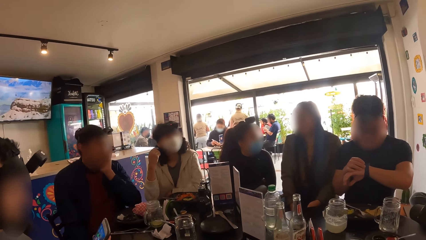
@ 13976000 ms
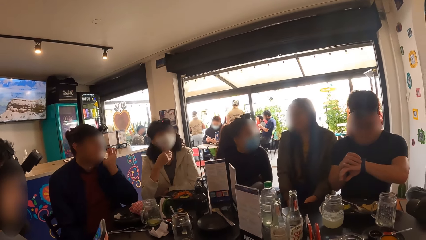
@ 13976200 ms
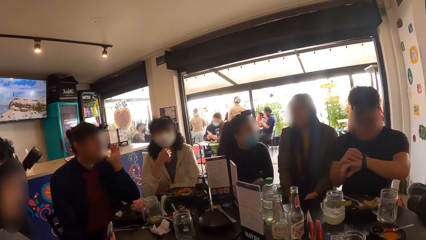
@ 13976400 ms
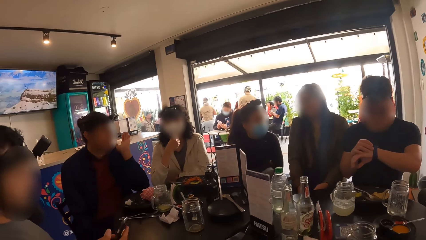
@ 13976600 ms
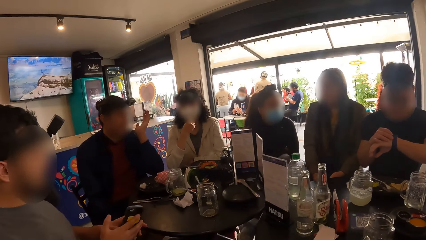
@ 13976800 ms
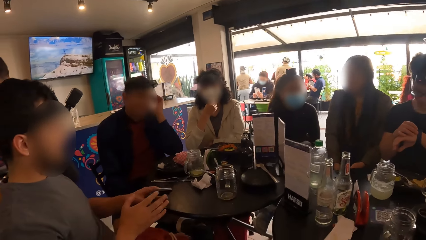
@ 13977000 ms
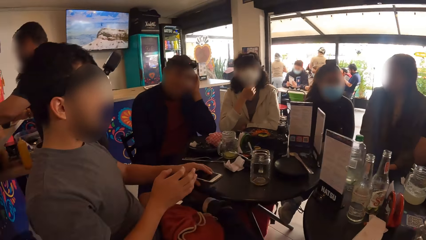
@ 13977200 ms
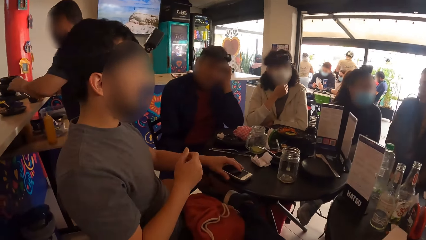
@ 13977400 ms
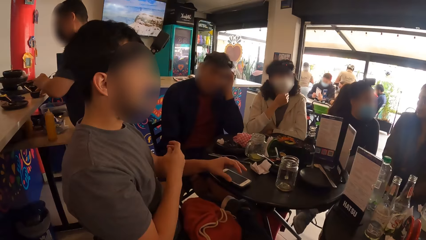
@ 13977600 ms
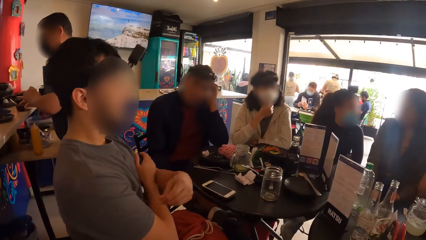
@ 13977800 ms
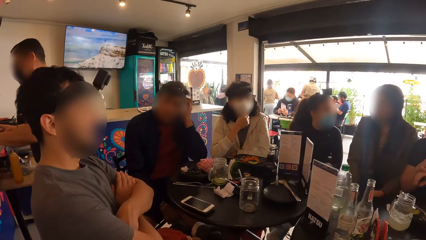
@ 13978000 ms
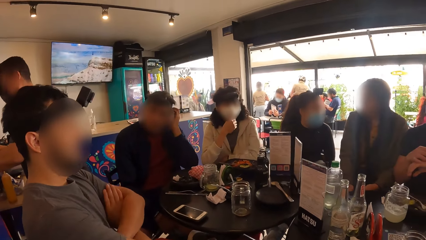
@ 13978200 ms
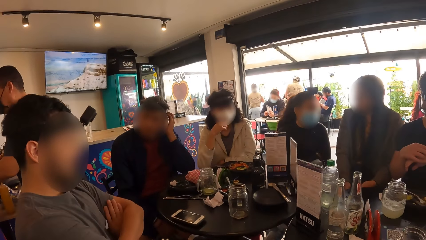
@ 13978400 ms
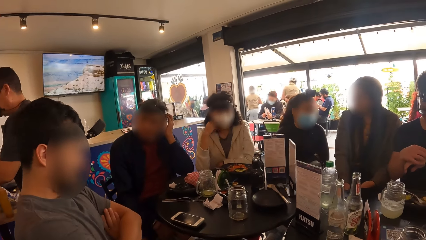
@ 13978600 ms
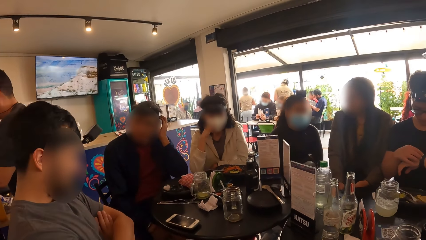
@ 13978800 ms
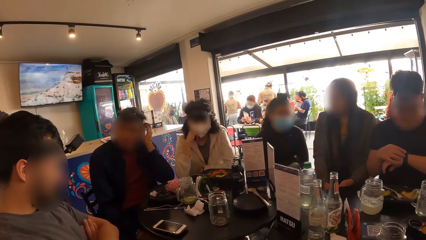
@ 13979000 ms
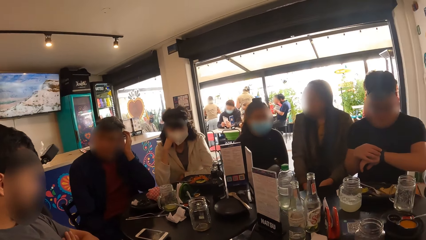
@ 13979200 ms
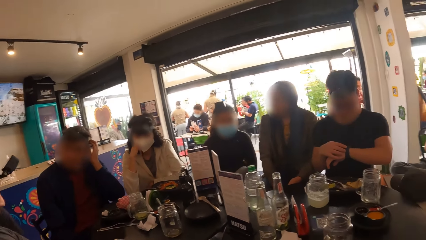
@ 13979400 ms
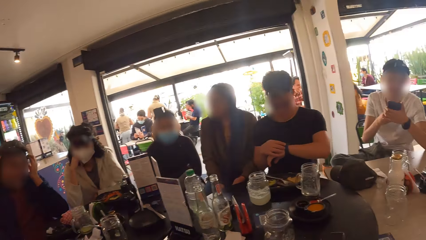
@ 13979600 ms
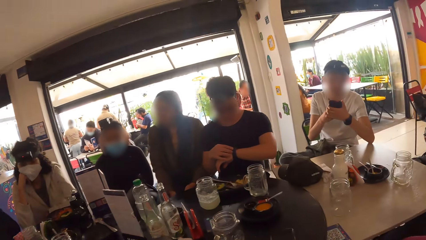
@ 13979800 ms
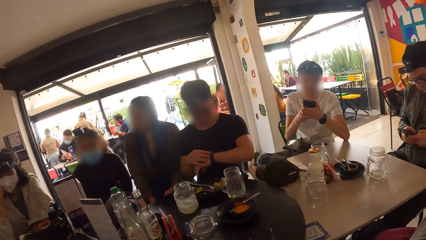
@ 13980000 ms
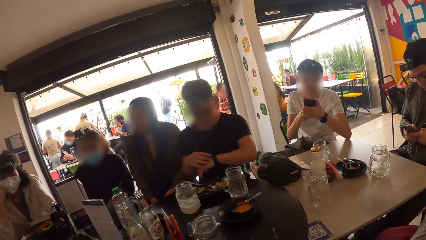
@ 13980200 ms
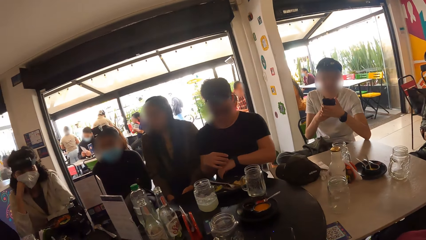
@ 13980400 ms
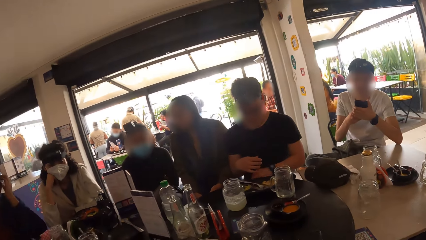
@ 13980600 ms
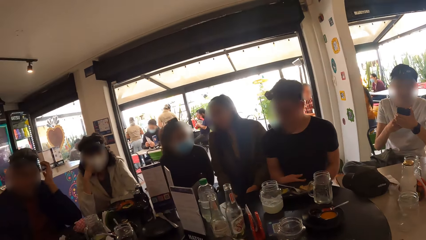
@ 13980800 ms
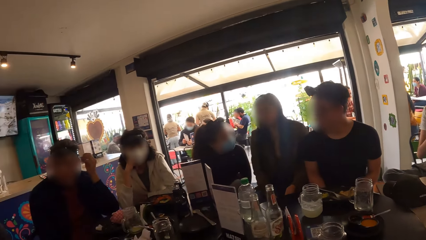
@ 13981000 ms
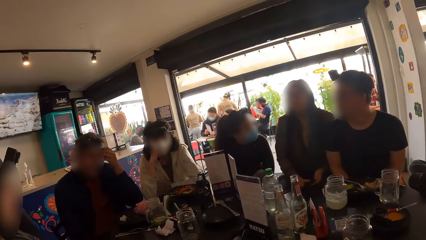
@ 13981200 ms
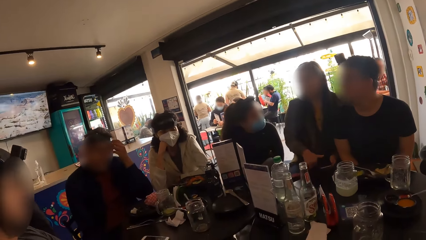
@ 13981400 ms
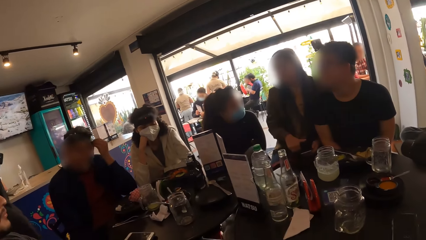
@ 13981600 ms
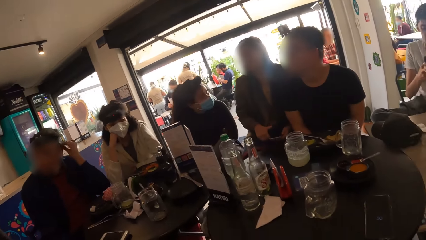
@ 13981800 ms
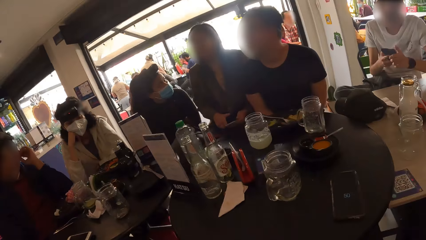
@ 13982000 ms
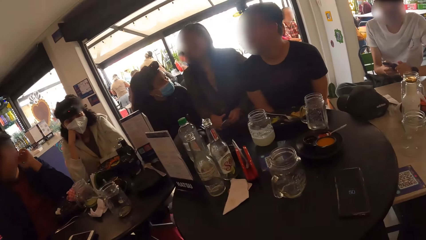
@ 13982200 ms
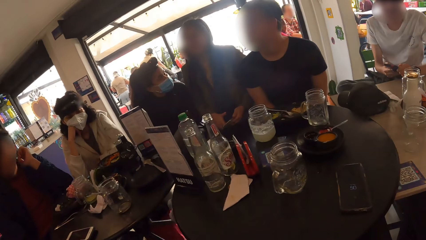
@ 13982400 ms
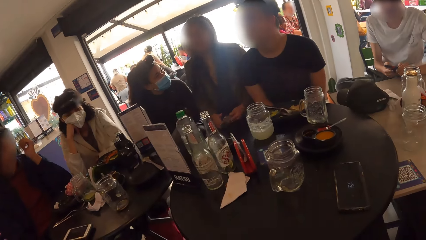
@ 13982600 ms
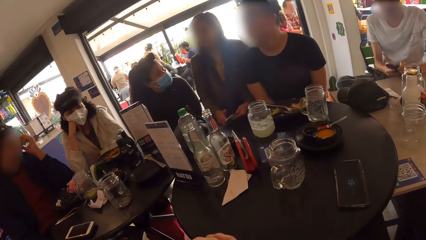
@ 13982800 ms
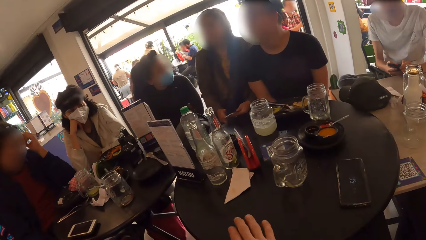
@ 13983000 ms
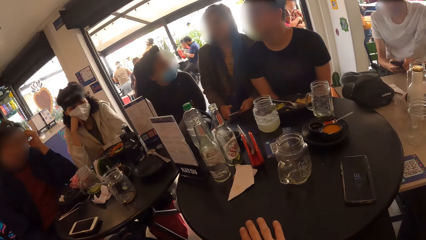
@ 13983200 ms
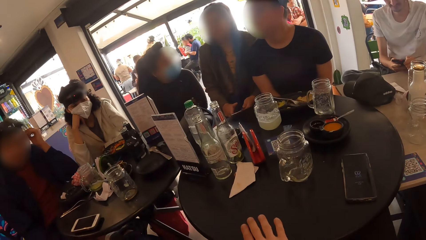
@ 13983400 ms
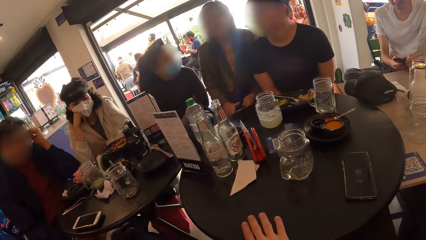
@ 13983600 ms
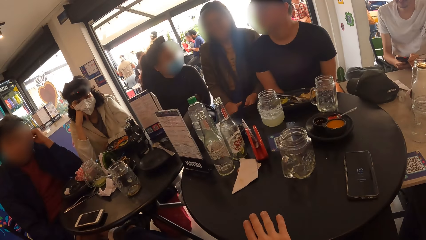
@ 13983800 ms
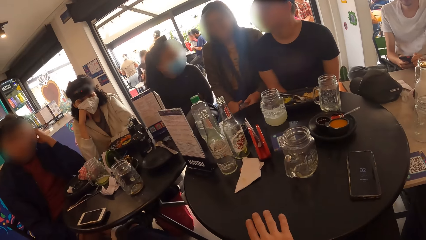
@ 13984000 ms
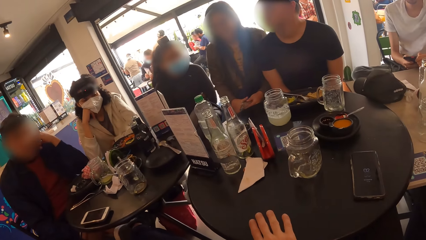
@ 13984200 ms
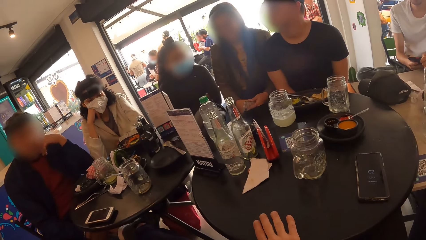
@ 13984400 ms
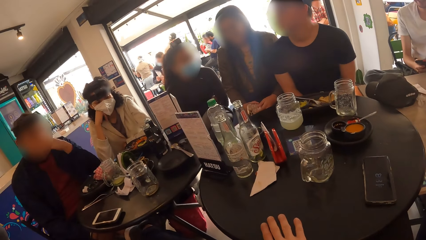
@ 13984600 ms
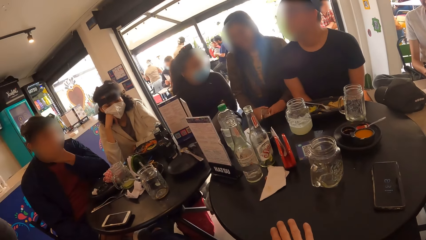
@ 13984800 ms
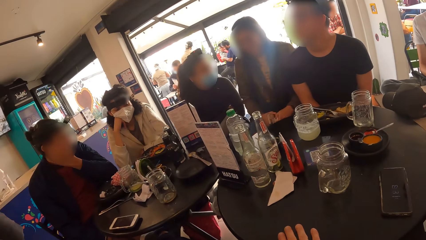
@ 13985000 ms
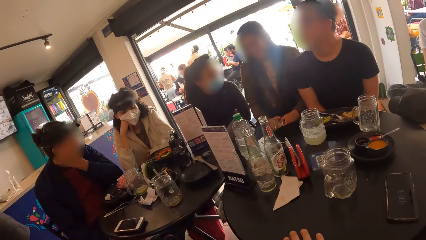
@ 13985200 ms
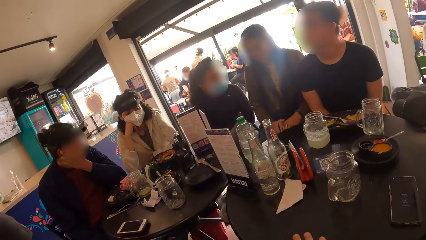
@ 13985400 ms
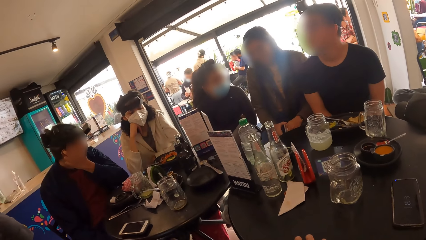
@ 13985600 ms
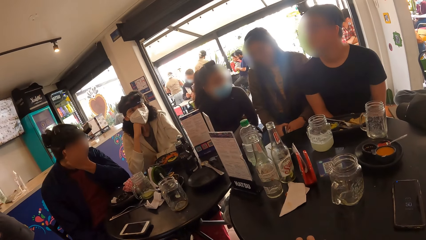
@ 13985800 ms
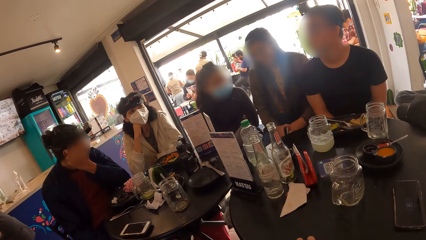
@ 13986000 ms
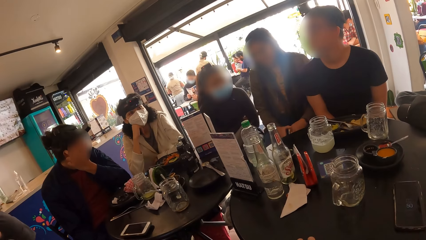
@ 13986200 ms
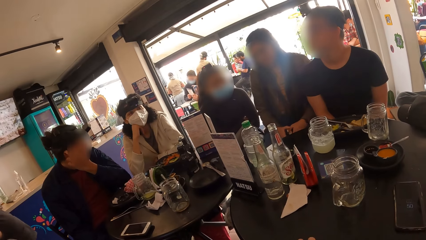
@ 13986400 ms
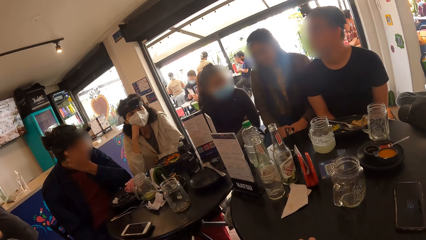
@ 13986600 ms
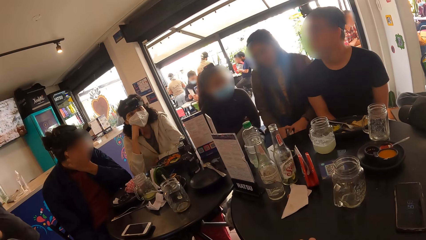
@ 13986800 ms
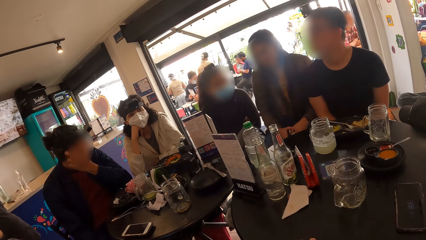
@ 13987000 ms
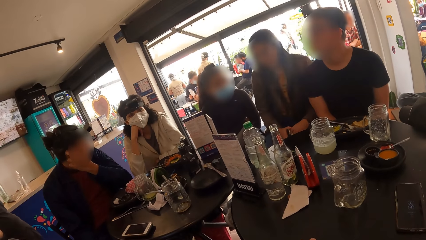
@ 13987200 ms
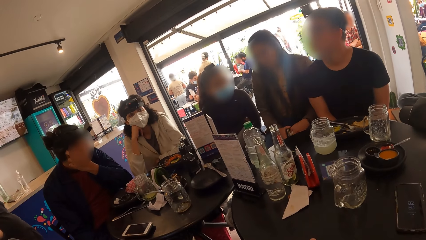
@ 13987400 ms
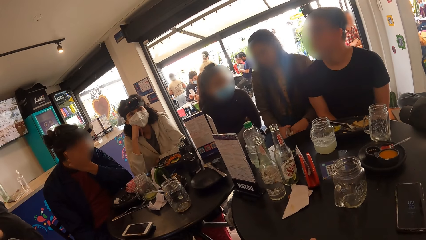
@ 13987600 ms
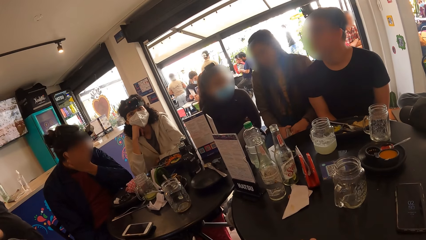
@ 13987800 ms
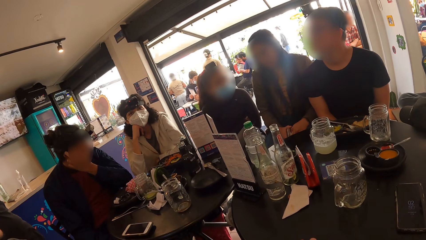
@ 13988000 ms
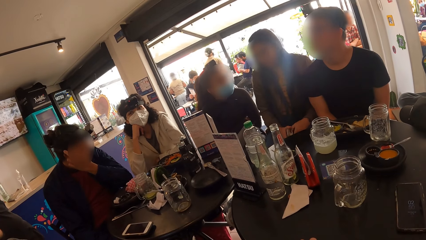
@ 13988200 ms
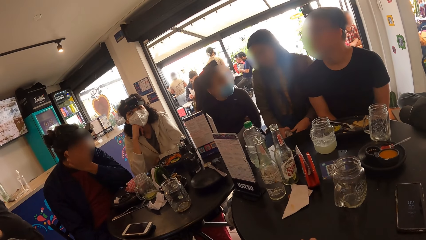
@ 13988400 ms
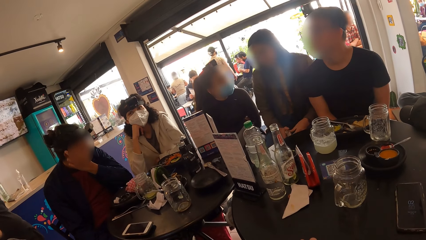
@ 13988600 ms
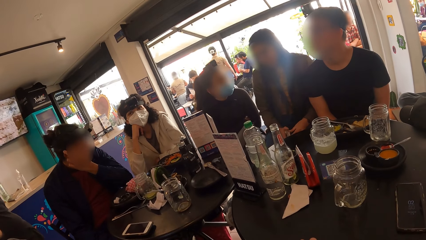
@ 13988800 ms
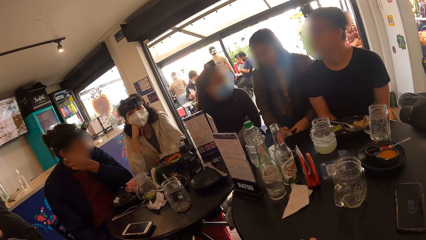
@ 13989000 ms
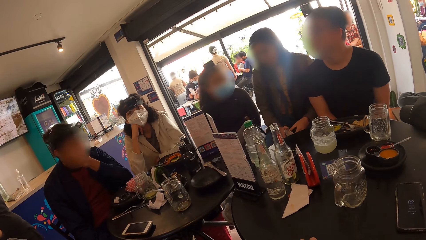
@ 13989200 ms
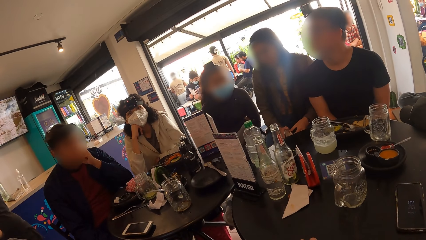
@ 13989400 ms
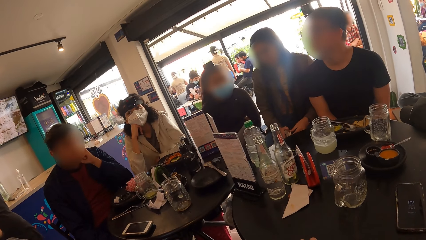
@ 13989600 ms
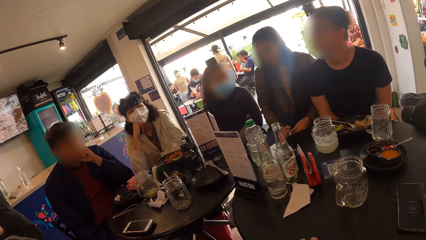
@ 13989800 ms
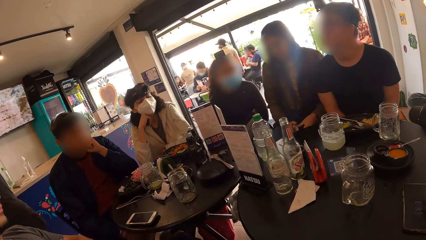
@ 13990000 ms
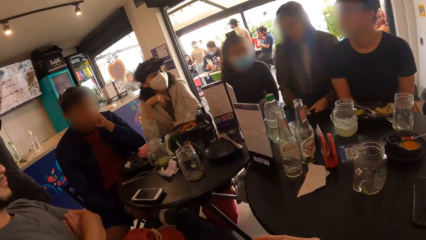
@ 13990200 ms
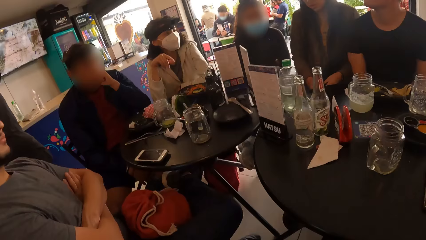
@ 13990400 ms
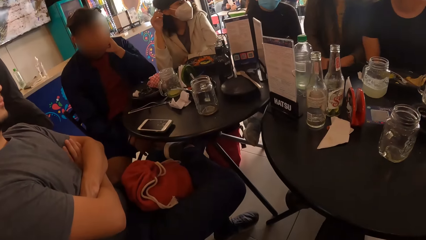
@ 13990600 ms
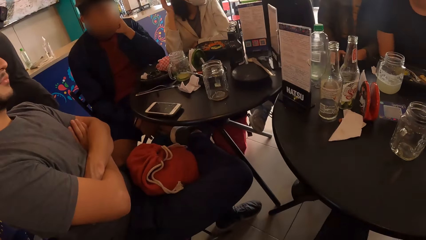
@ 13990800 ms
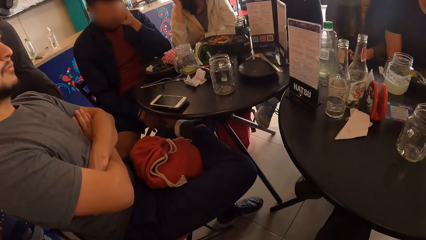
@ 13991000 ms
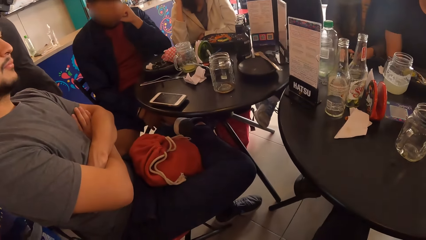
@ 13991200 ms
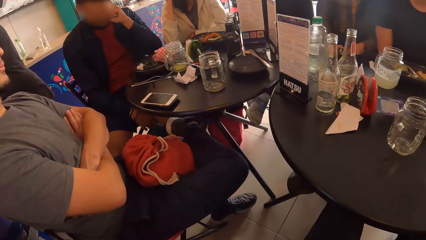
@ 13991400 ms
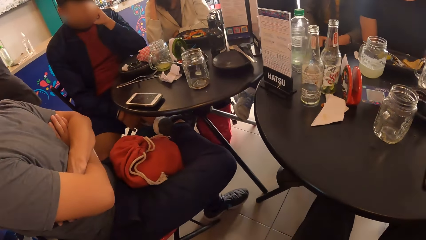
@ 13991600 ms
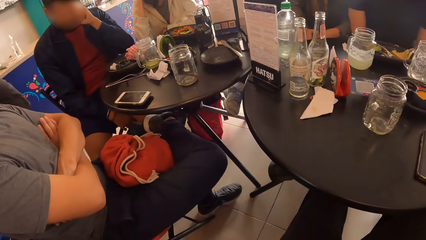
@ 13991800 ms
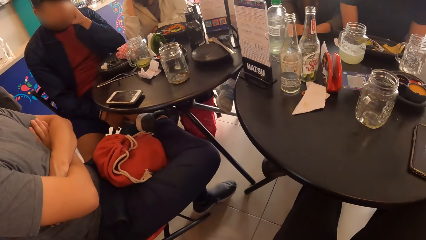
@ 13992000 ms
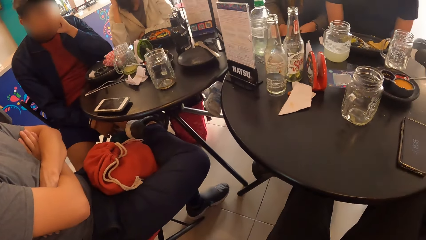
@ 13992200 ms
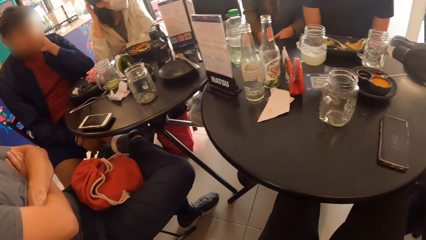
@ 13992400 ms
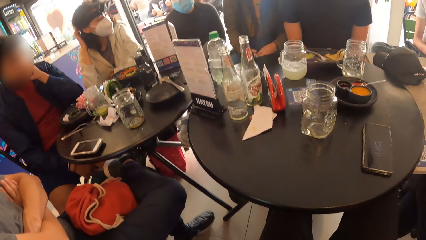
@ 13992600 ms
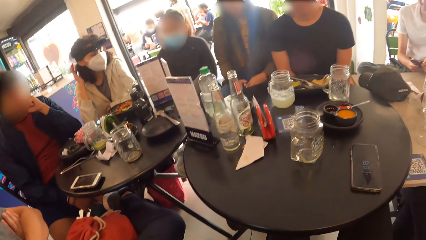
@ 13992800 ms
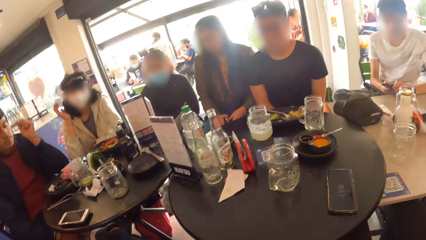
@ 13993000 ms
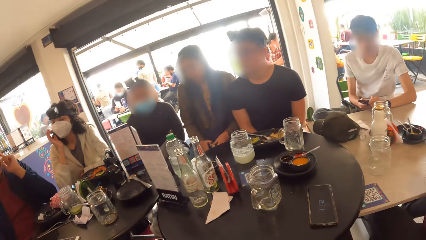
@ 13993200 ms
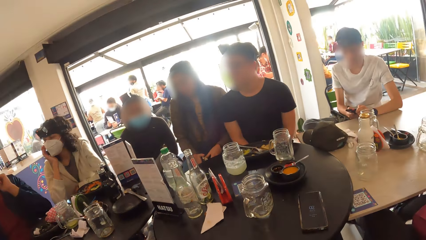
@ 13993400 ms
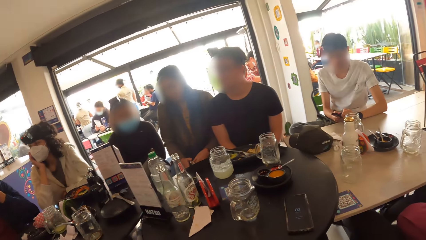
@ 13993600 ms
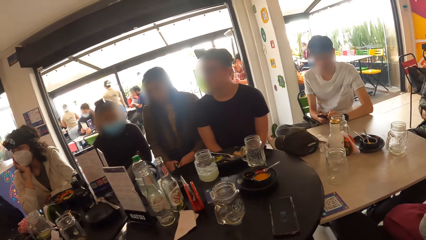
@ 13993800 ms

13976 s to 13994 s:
The man passes the phone from his right hand to his left hand, drops the phone on the table with his left hand, and folds his hands on his body. The camera wearer looks around. He puts his right hand on the table. He removes his hand from the table.
